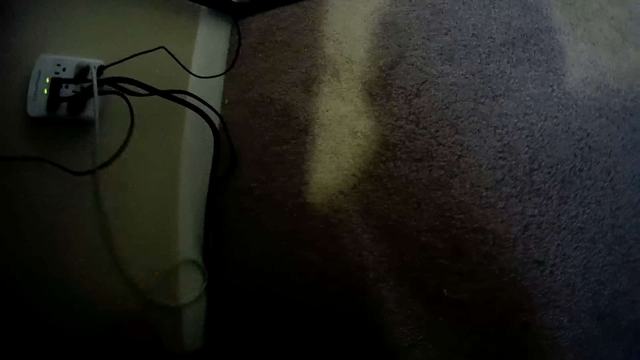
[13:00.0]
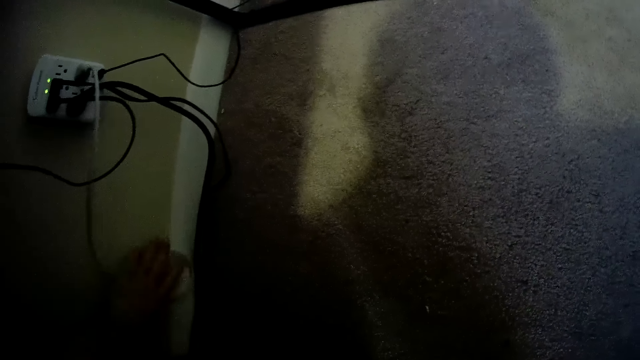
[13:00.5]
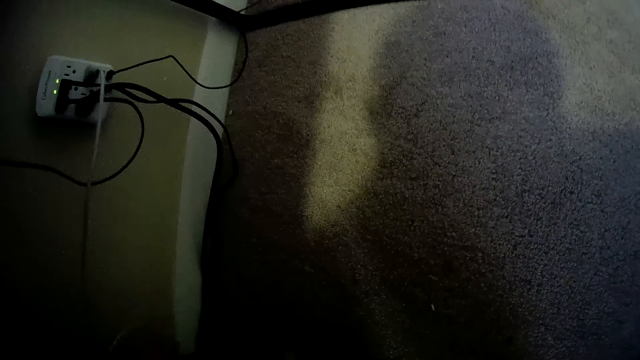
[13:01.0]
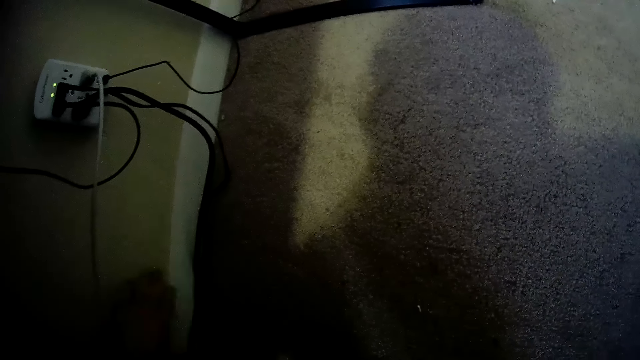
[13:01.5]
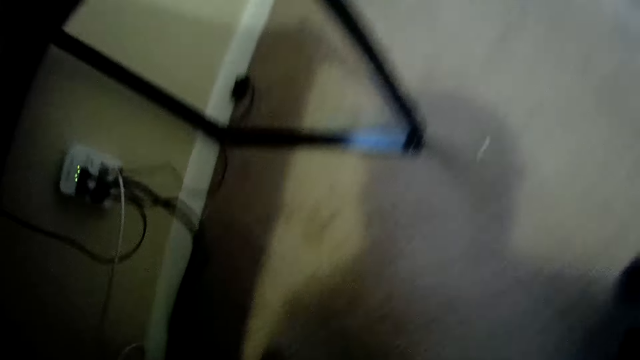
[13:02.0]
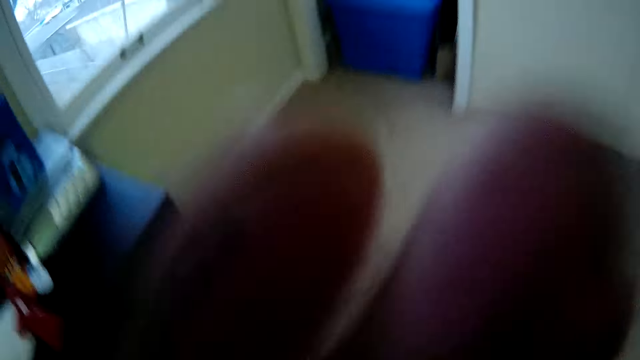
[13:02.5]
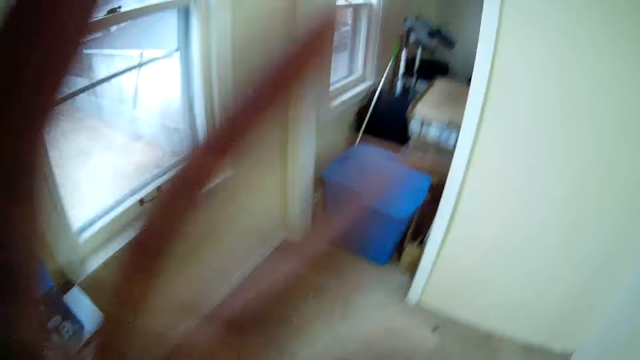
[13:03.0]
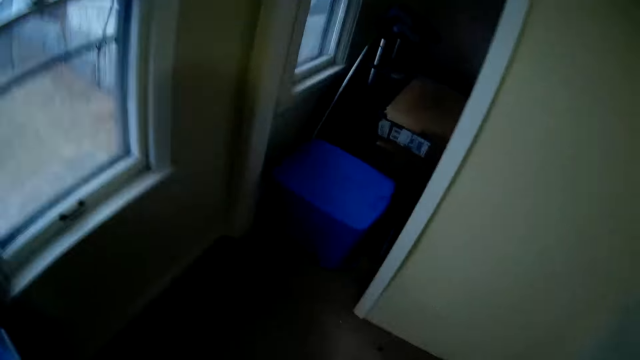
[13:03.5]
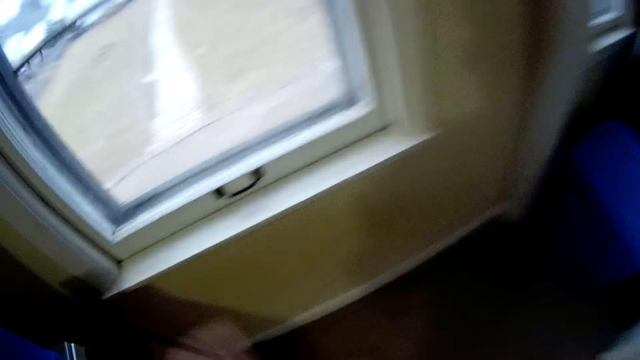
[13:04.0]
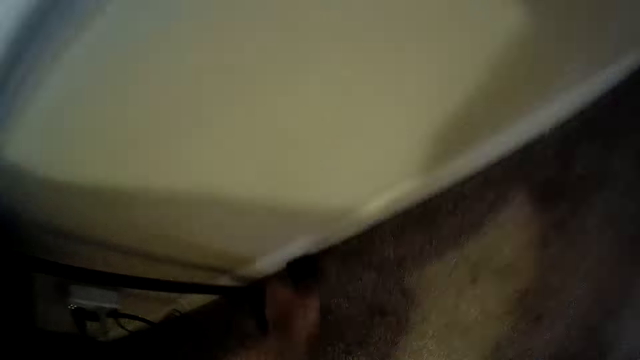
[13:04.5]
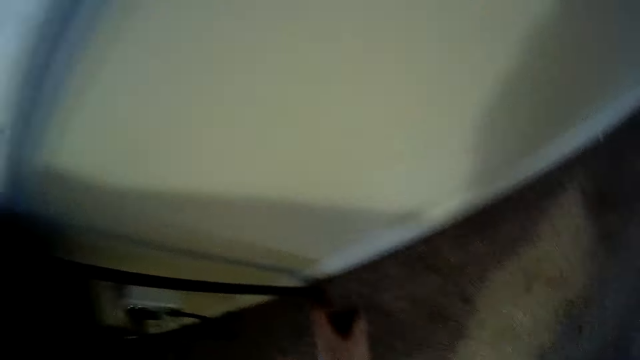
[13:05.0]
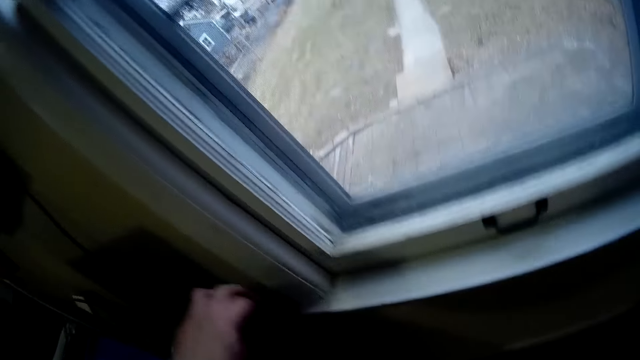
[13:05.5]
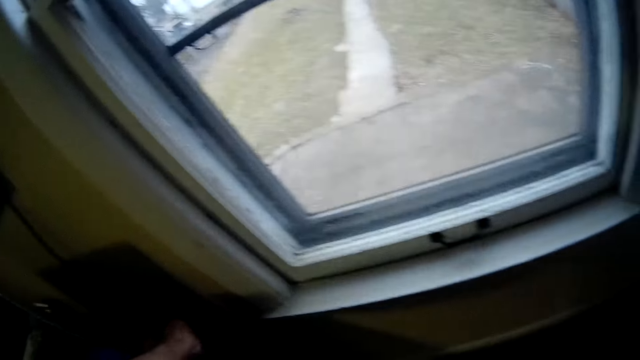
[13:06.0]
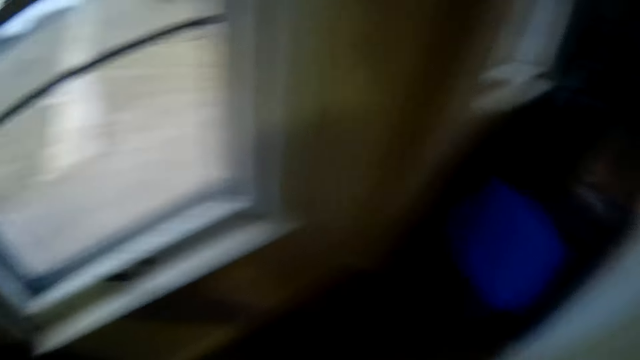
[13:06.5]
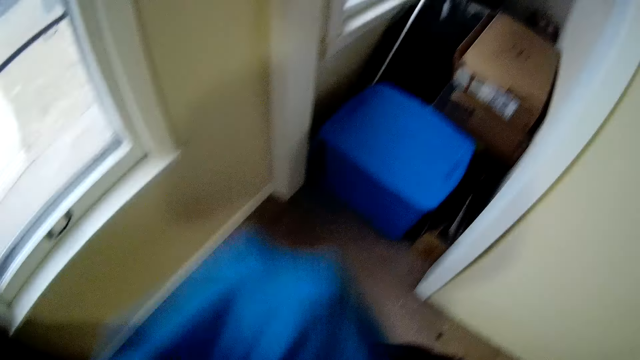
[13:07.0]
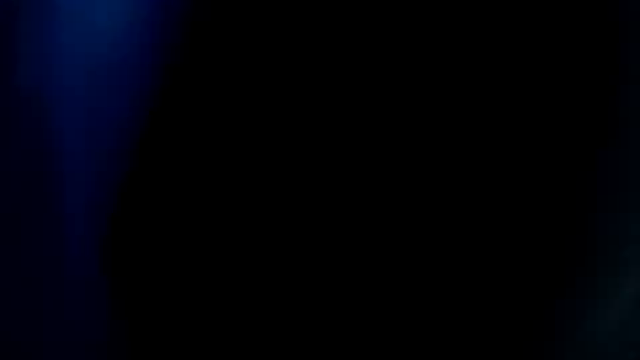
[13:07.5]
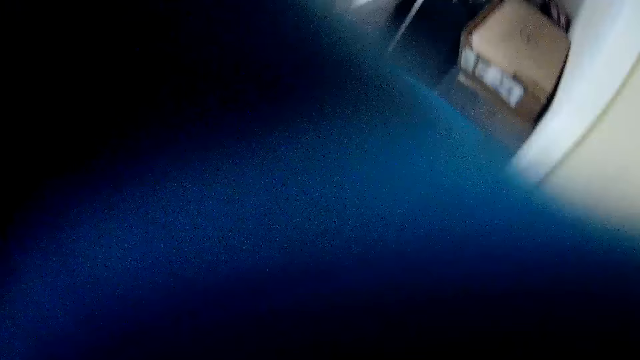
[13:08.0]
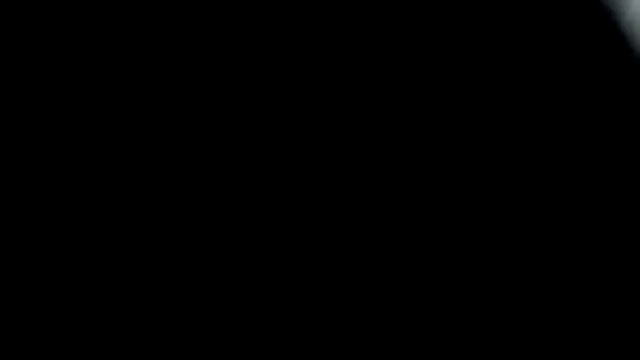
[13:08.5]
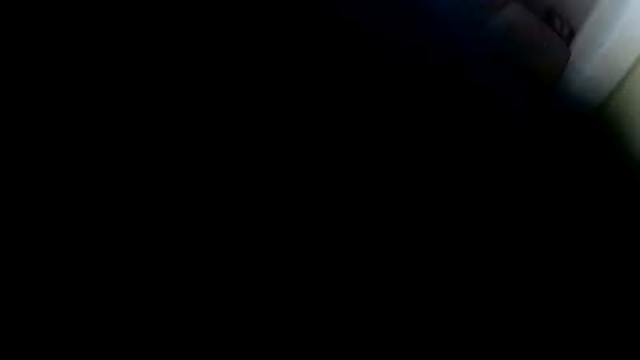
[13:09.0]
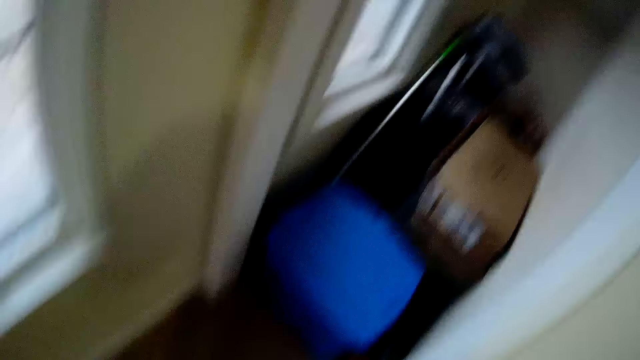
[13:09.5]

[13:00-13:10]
The camera wearer carries his hands up. He picks up something on the floor. He touches the cloth.

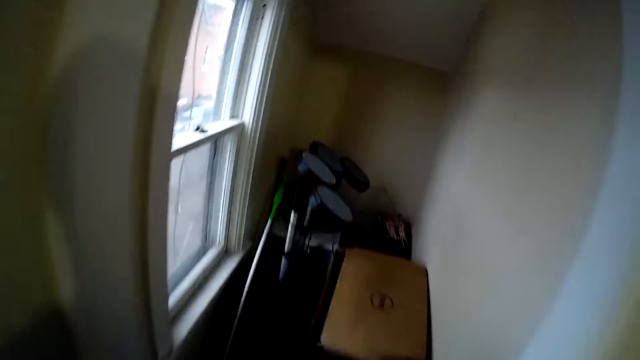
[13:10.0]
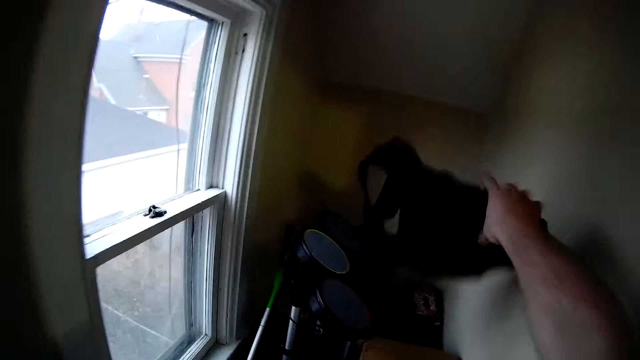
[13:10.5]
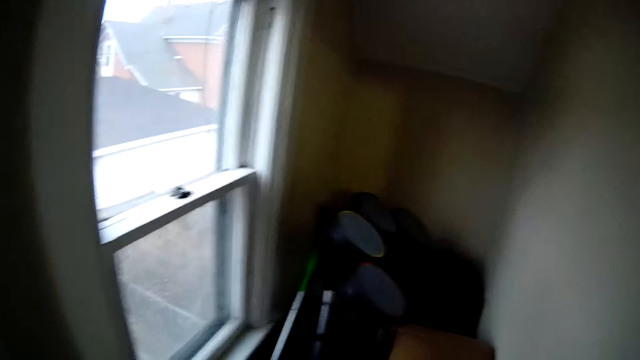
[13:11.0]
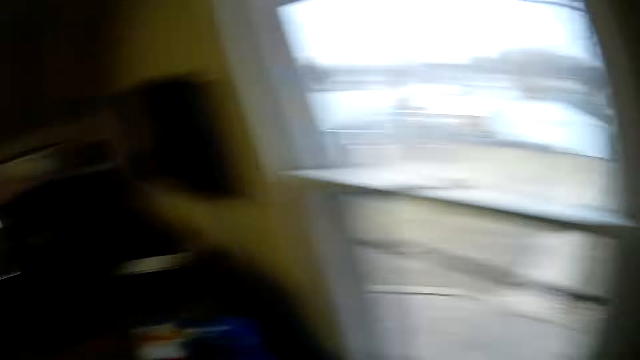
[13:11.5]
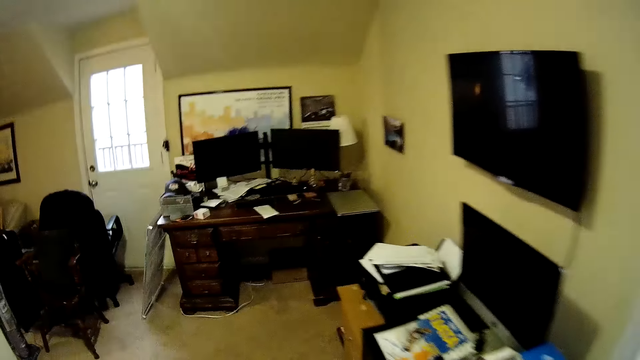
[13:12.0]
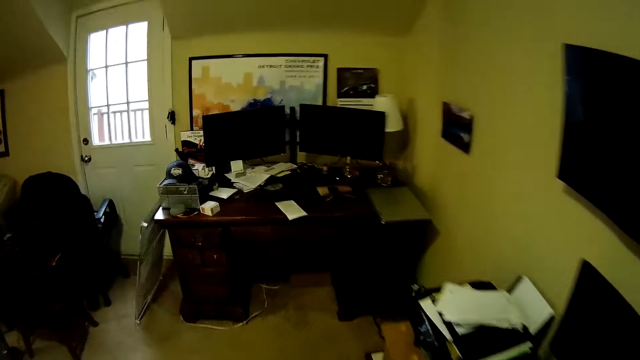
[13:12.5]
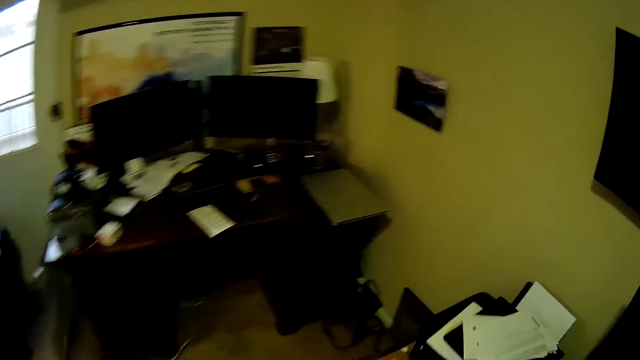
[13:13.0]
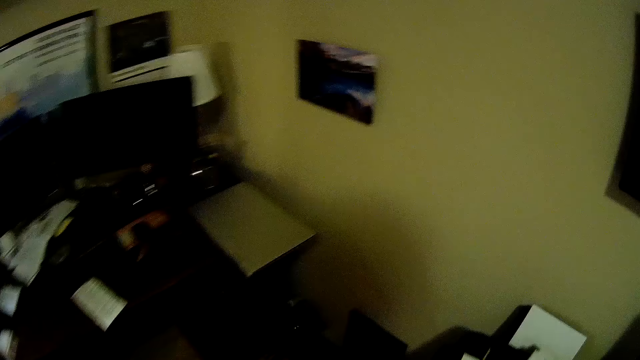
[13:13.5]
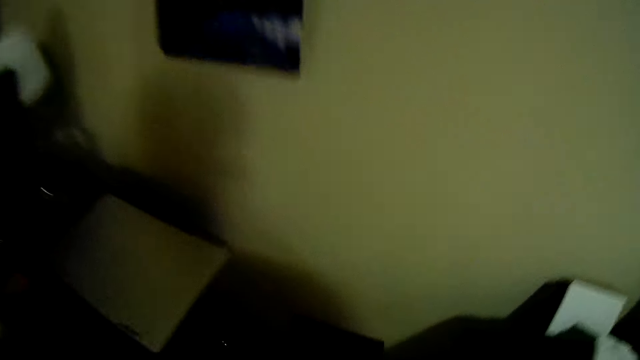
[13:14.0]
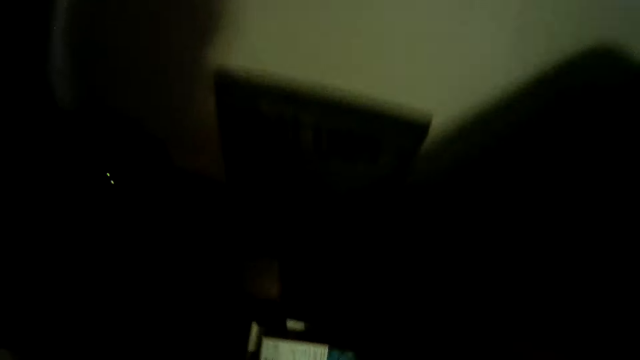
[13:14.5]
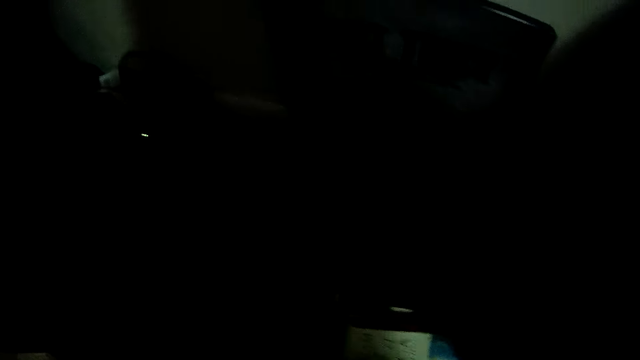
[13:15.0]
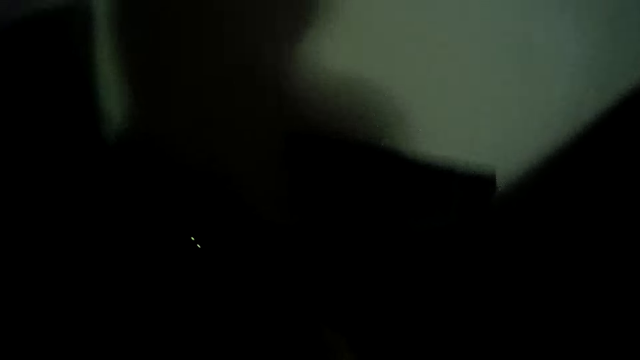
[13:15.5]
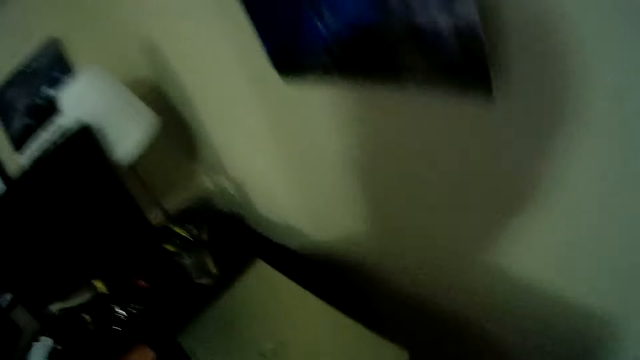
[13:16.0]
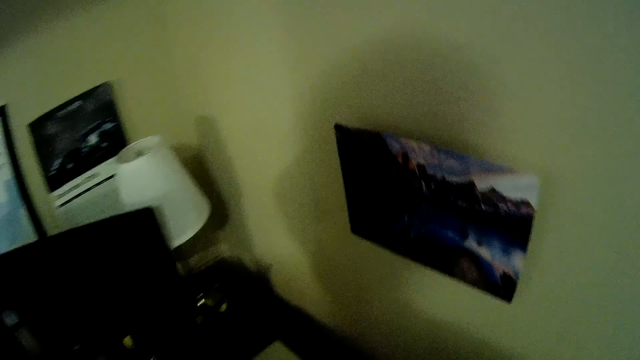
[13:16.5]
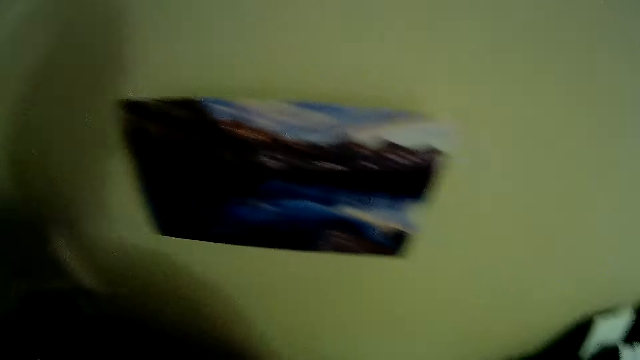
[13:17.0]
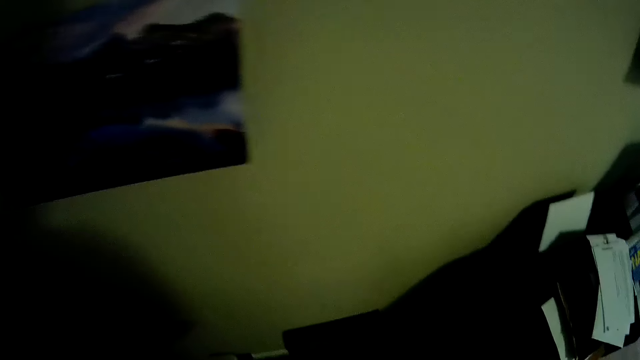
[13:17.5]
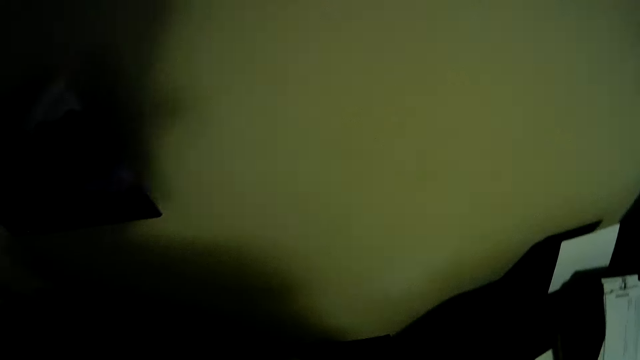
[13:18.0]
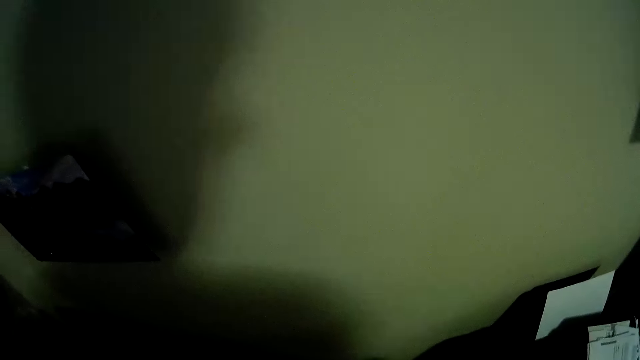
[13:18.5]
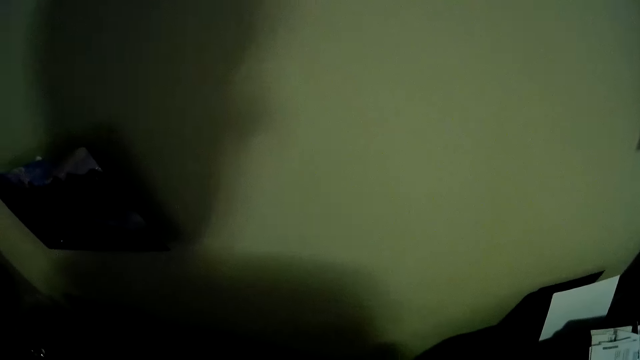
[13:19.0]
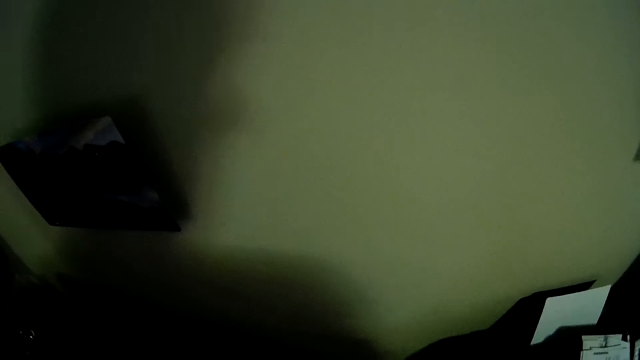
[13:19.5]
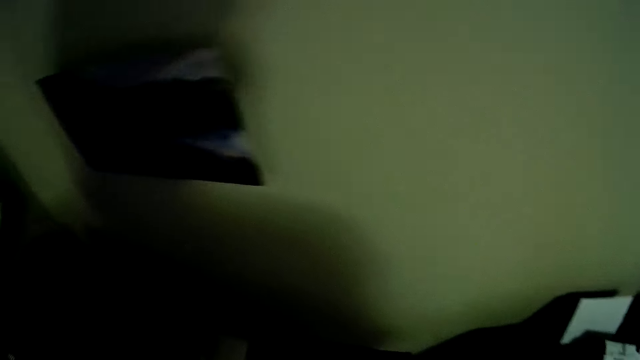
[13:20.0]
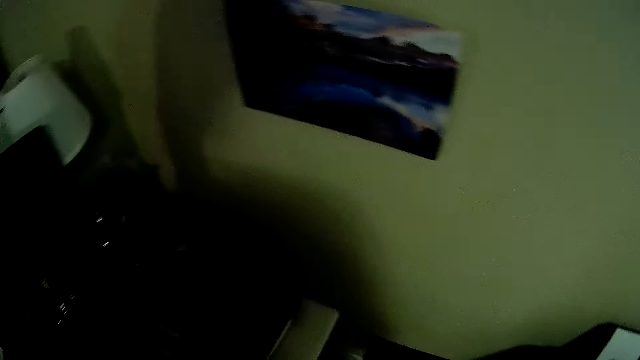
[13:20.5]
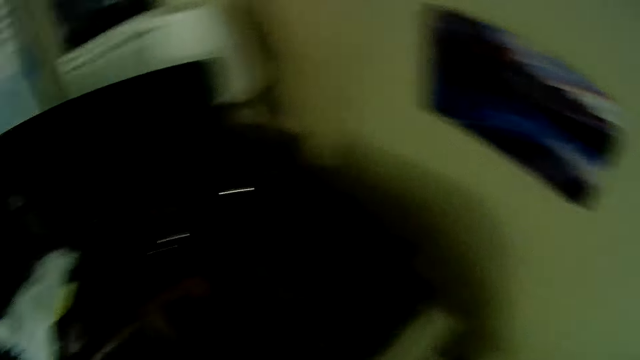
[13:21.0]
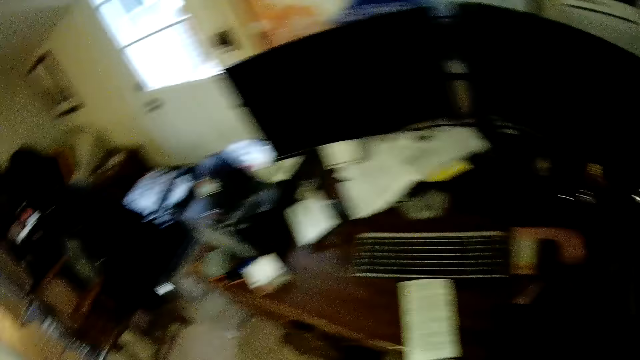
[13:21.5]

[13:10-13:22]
The camera wearer throws something. They put the cloth on top of something. They walk around the house. They touch something.
